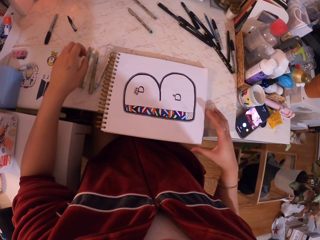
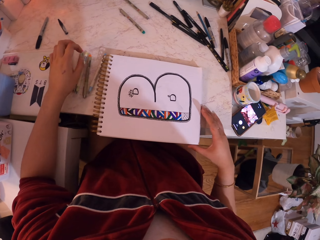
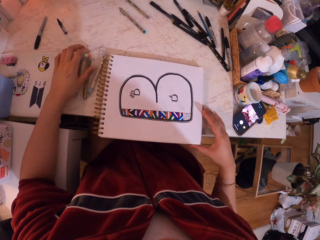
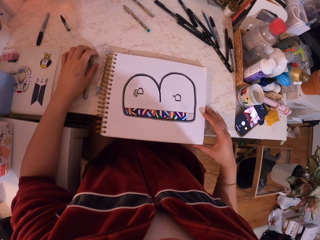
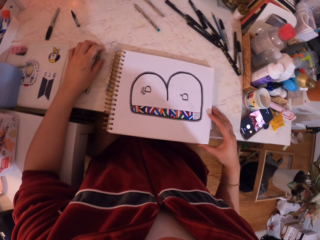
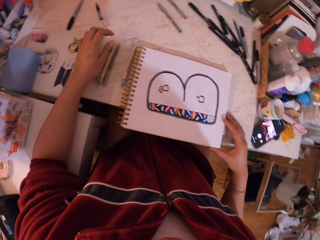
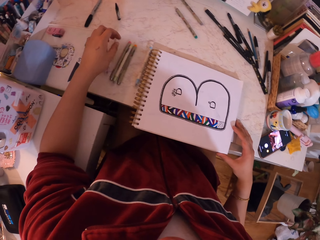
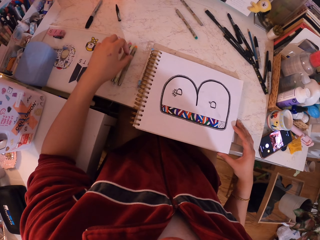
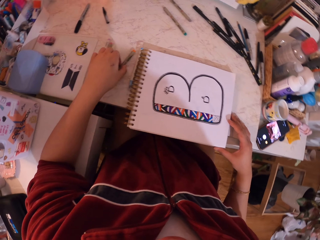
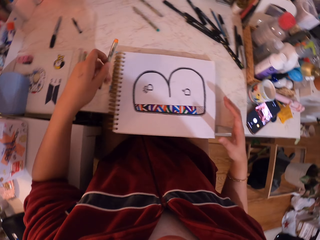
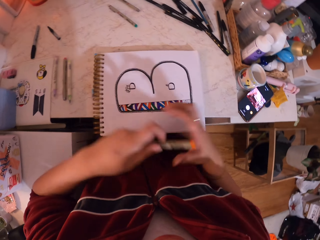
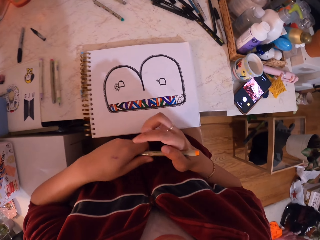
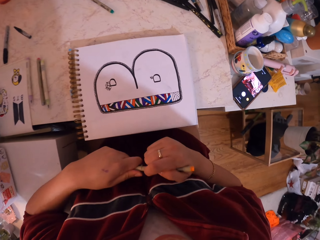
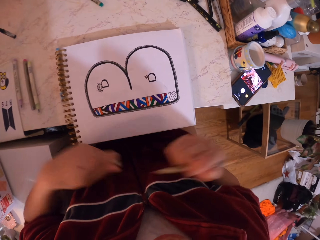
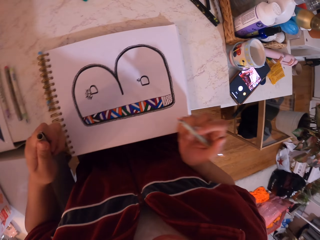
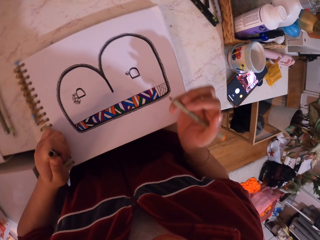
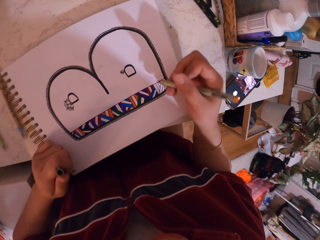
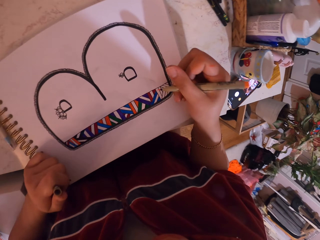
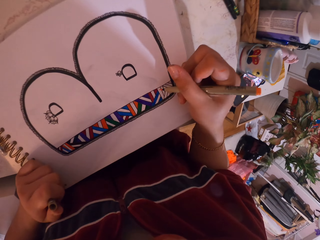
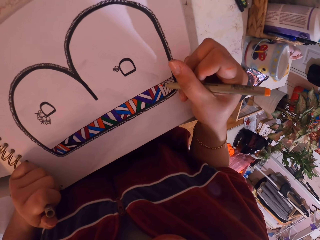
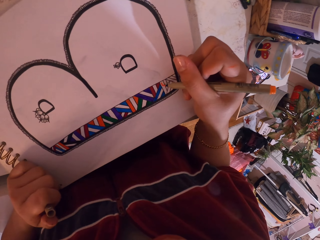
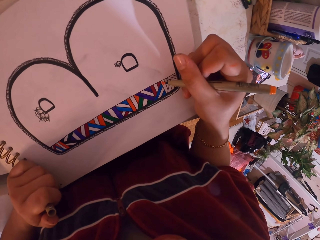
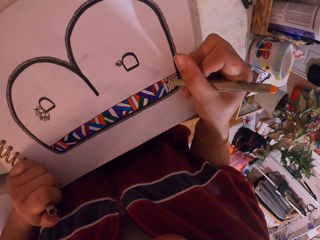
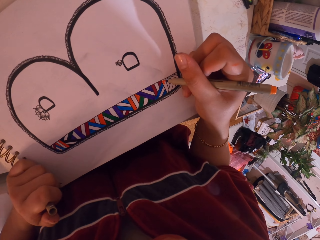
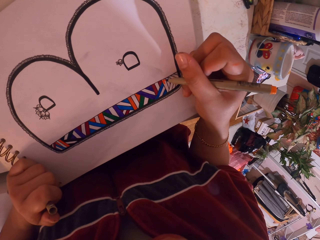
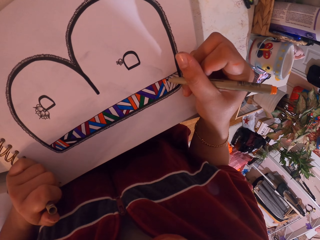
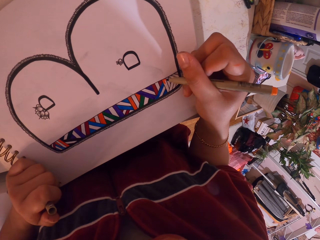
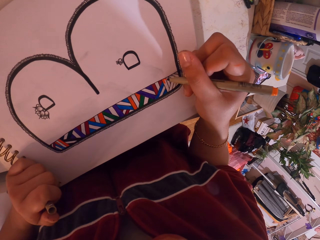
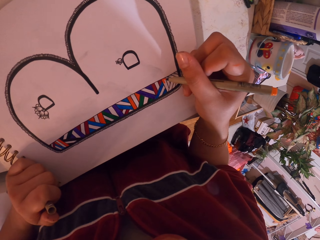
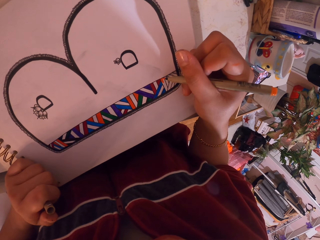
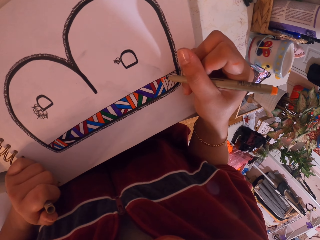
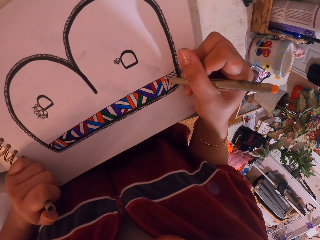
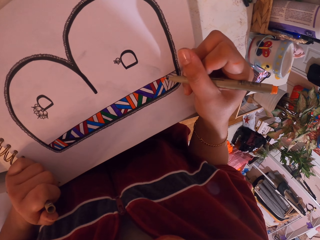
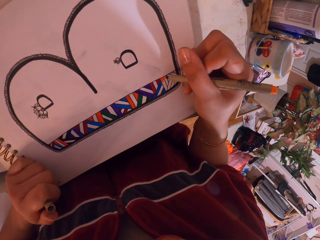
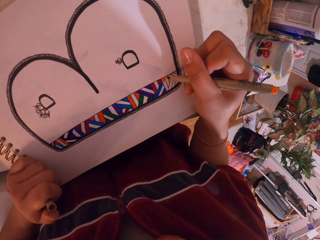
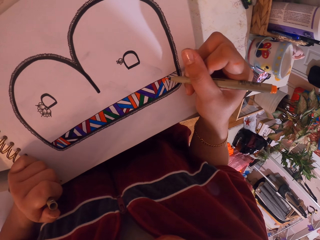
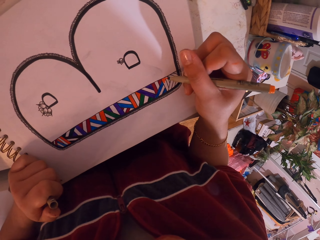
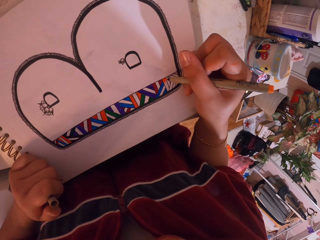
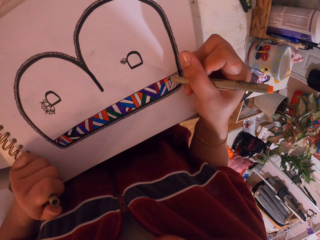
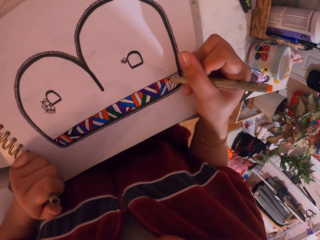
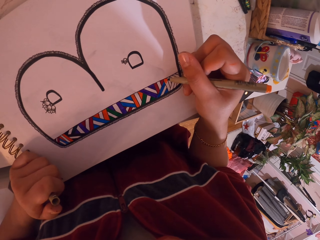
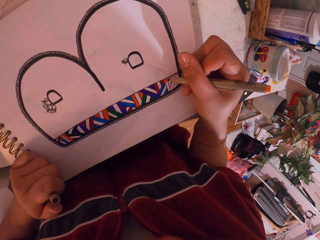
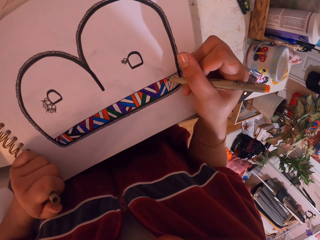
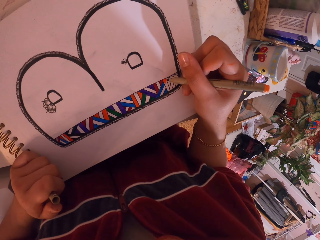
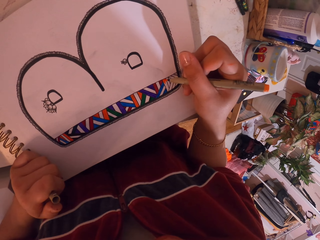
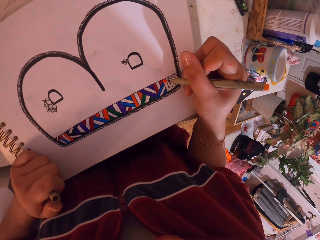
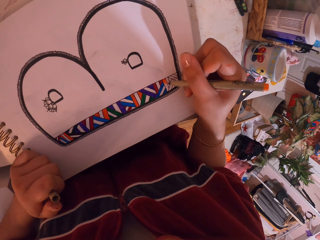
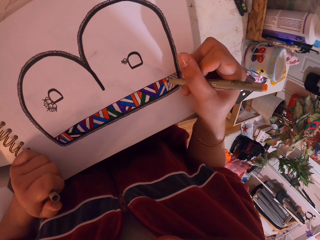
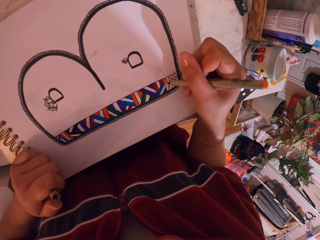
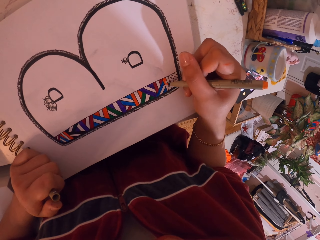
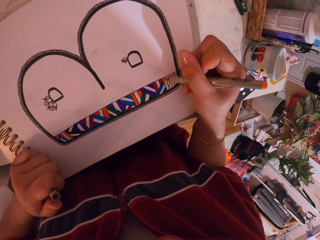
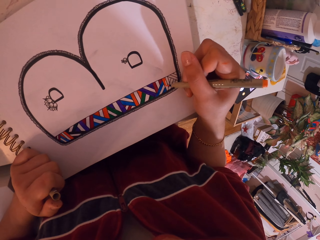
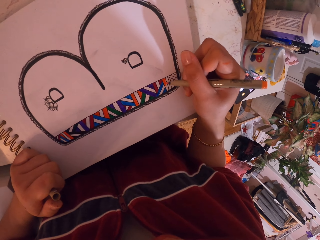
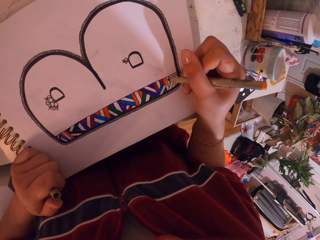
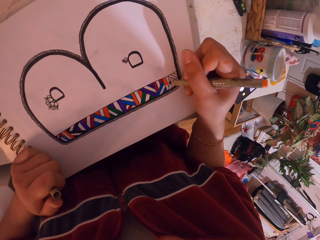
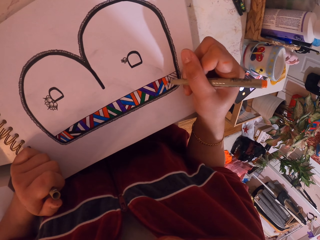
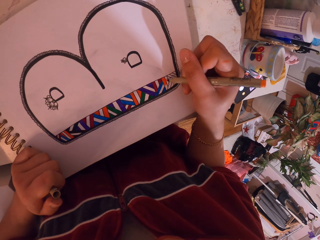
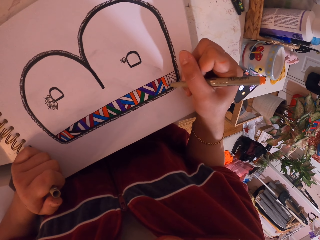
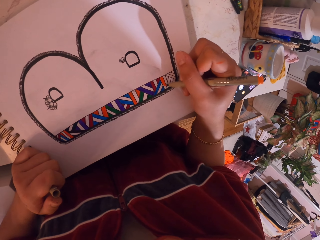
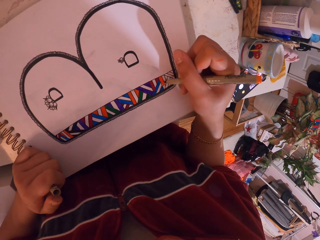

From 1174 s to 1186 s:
The camera wearer moves the pens. They pick up the pen. They remove the lid from the pen. They move the book. They paint with the pen.

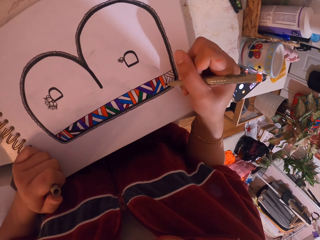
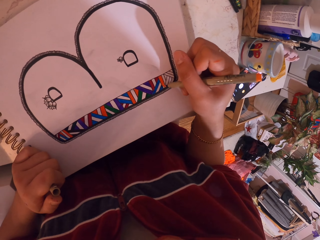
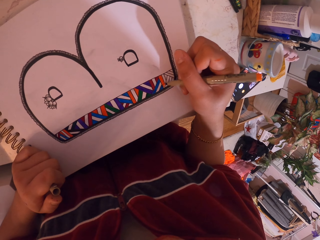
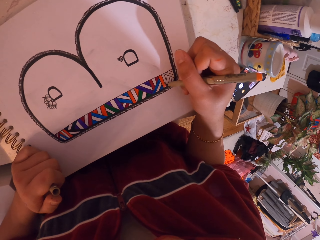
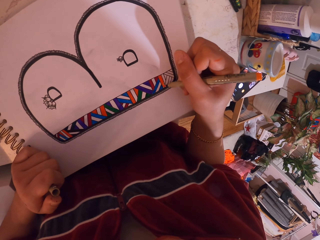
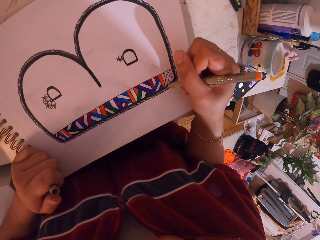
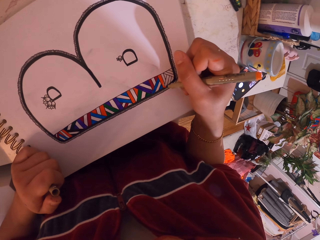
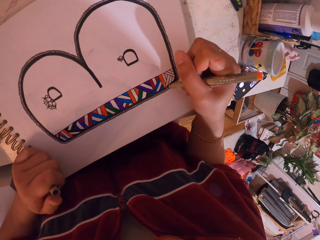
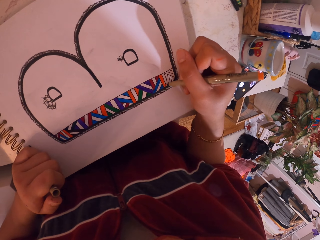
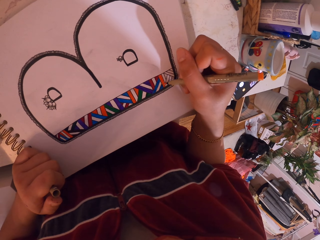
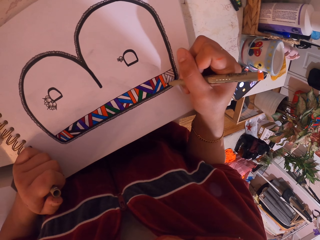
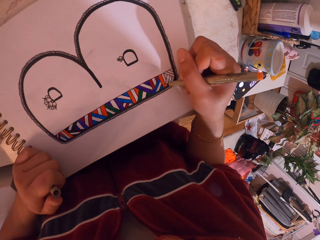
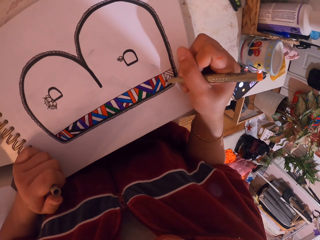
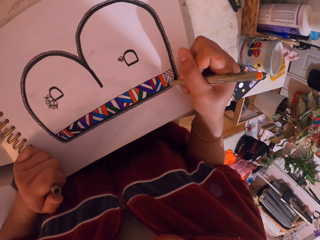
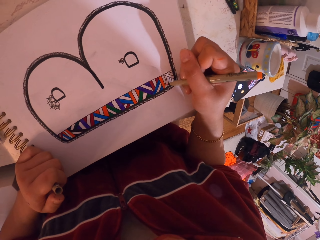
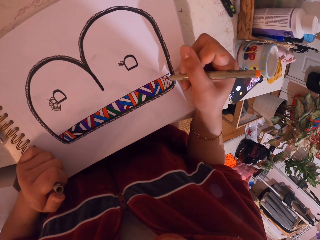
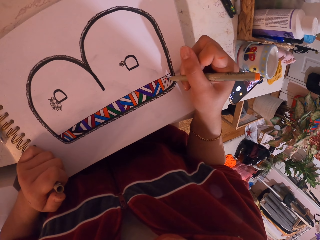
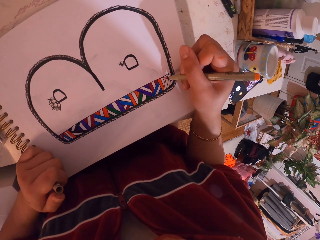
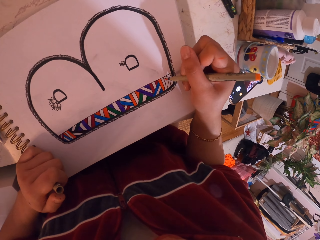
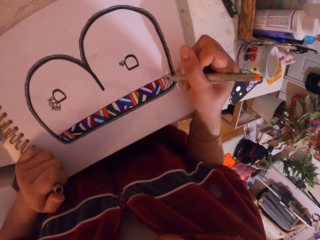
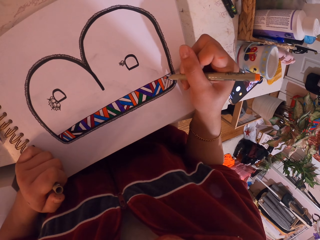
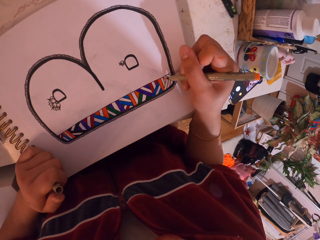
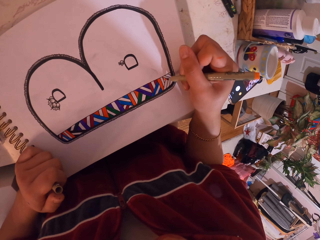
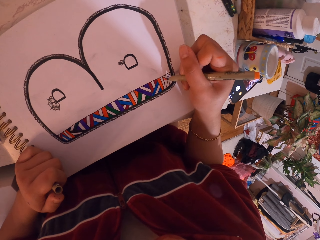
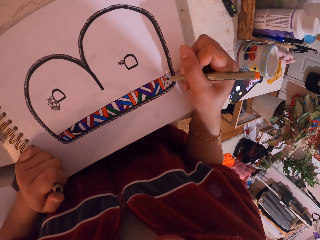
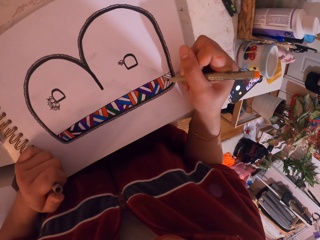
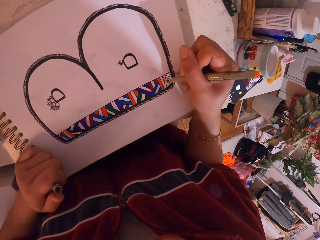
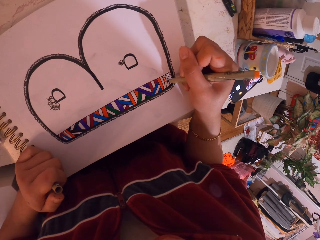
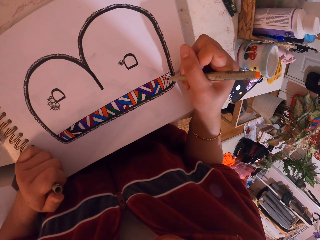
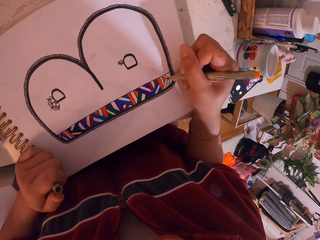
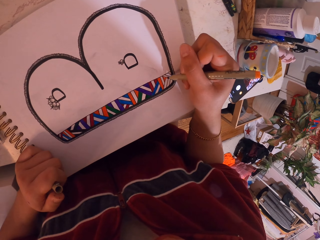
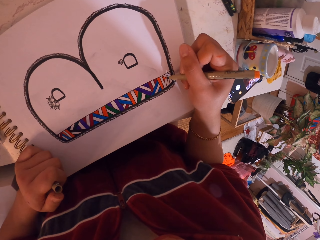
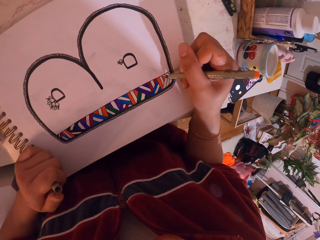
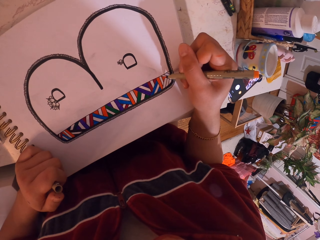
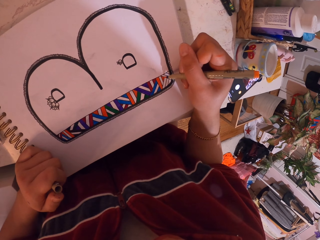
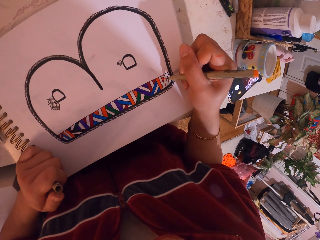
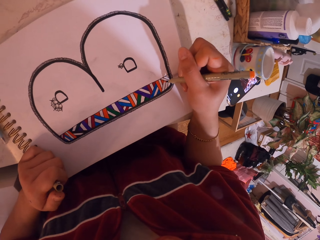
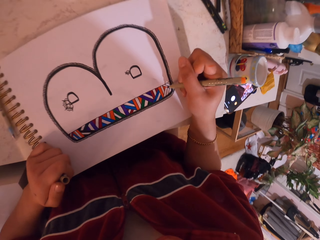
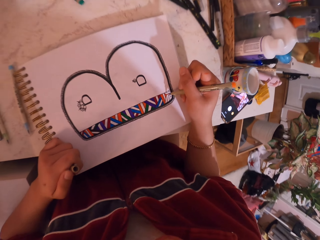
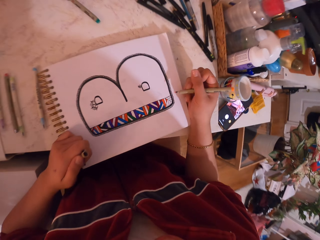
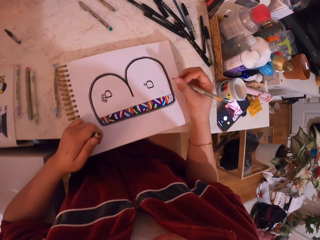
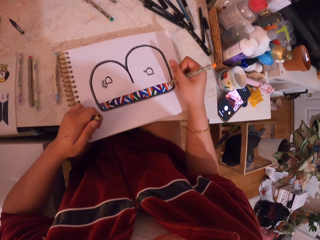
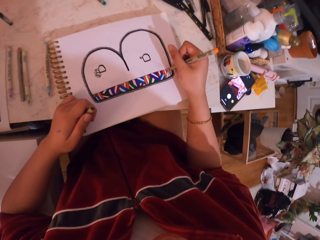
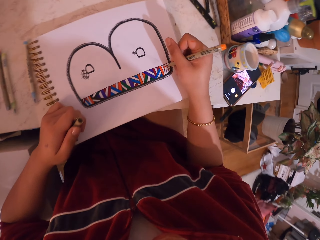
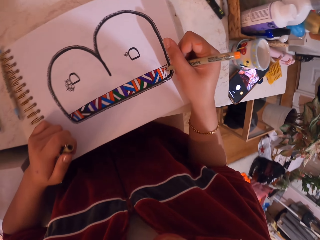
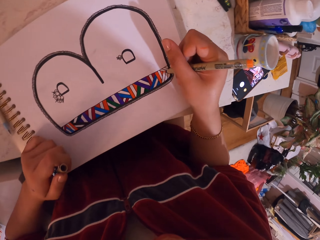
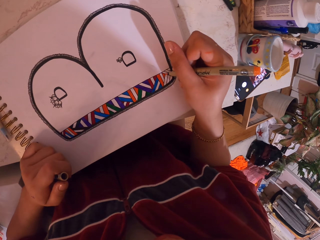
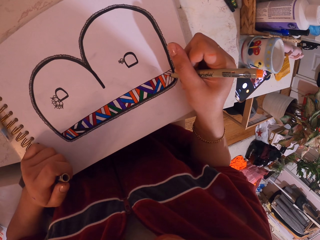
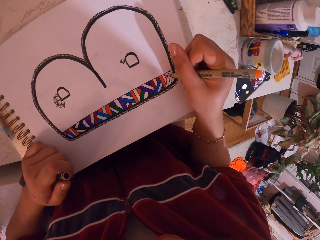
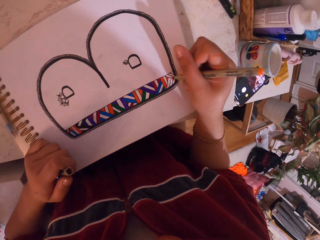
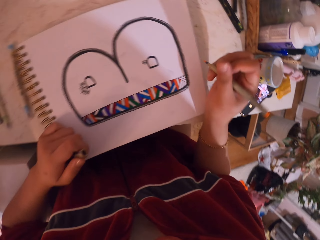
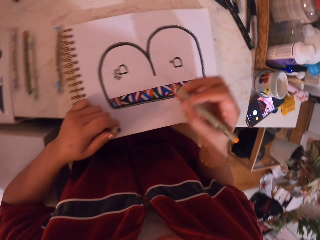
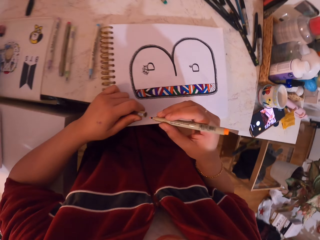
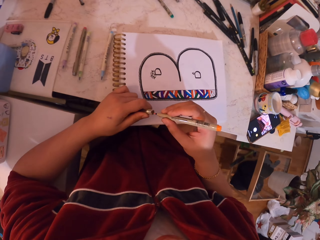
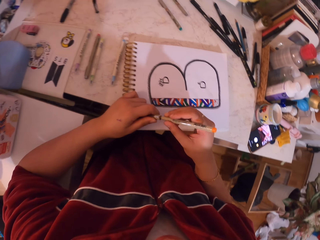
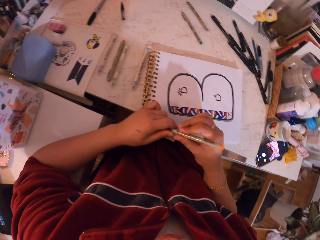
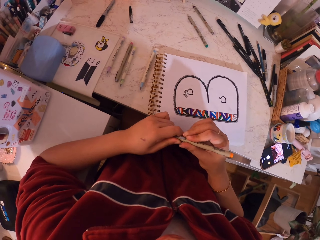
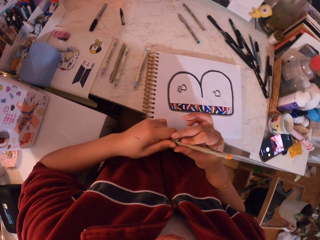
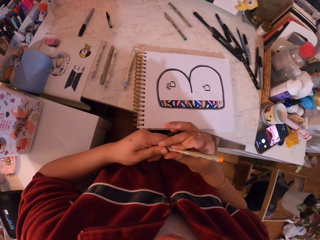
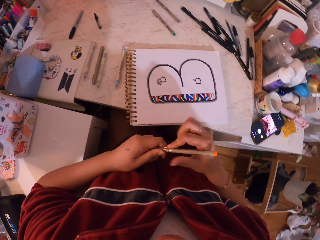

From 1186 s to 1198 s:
The camera wearer puts the lid on the pen.
